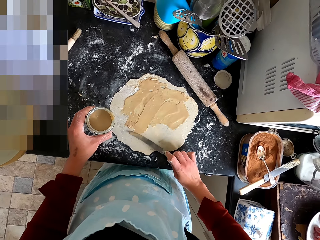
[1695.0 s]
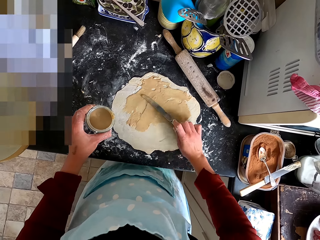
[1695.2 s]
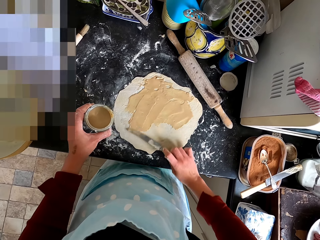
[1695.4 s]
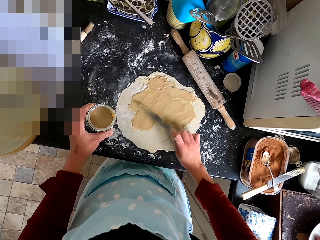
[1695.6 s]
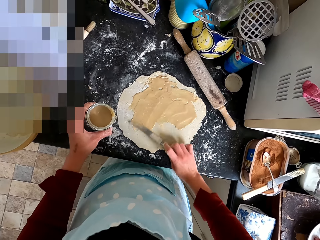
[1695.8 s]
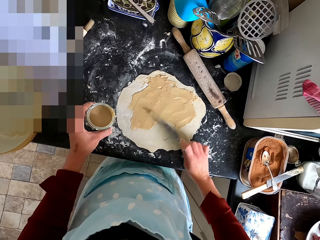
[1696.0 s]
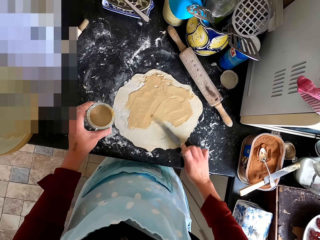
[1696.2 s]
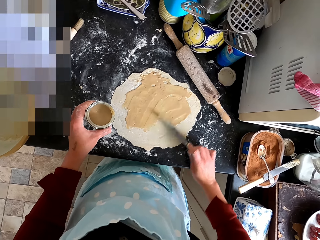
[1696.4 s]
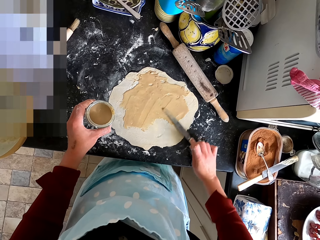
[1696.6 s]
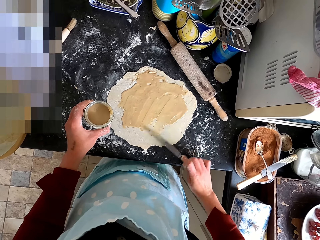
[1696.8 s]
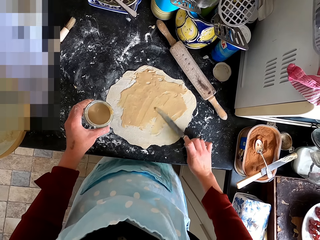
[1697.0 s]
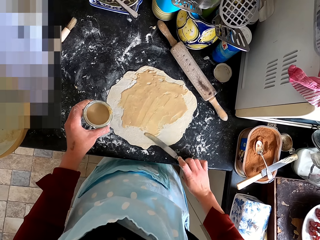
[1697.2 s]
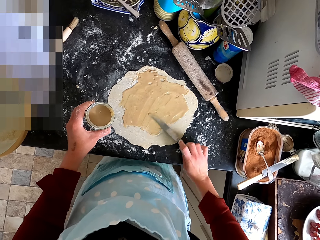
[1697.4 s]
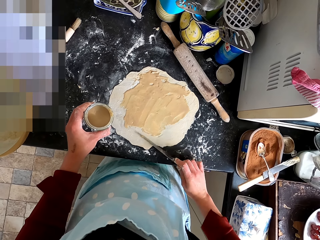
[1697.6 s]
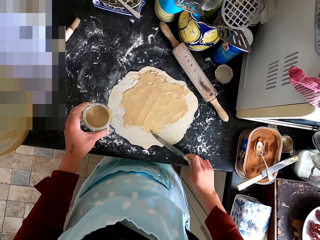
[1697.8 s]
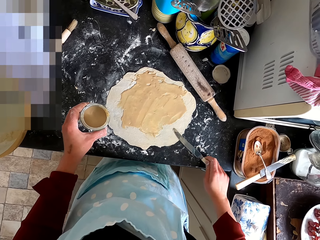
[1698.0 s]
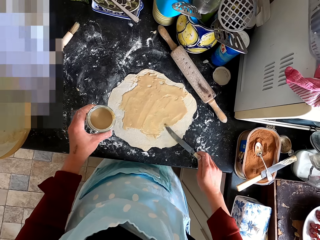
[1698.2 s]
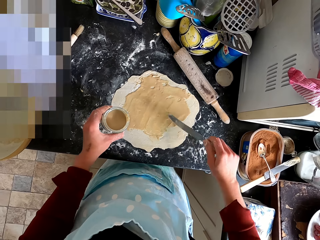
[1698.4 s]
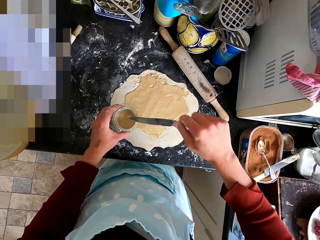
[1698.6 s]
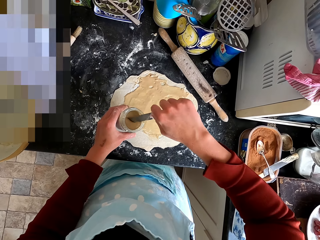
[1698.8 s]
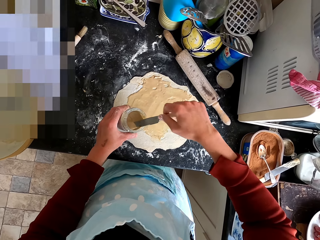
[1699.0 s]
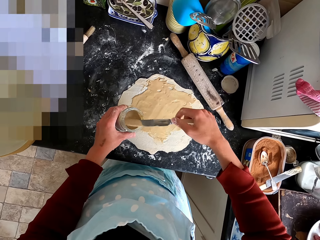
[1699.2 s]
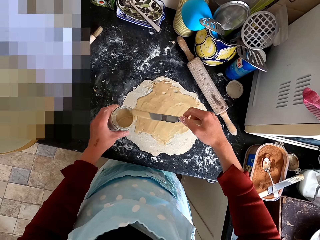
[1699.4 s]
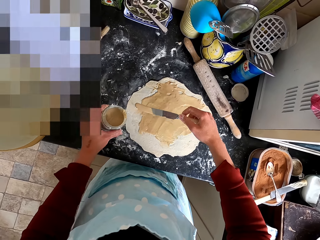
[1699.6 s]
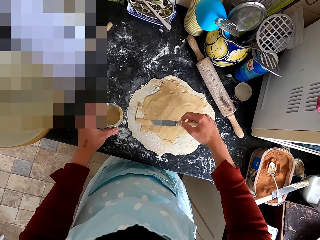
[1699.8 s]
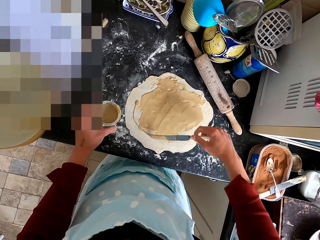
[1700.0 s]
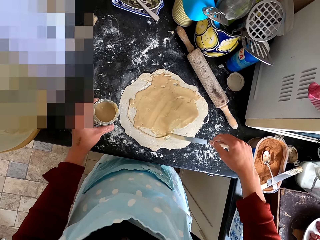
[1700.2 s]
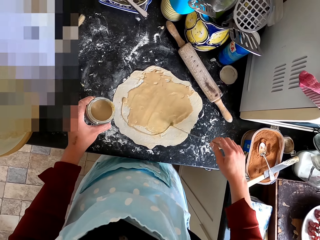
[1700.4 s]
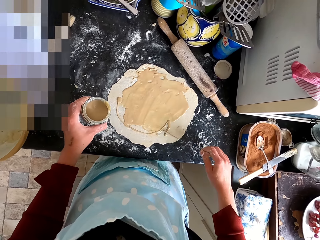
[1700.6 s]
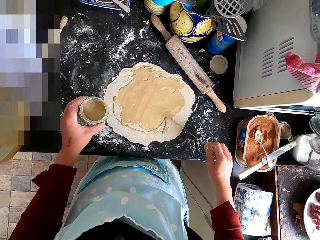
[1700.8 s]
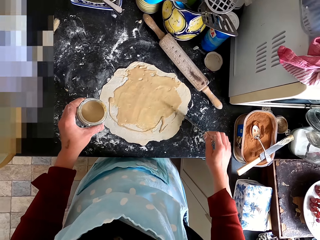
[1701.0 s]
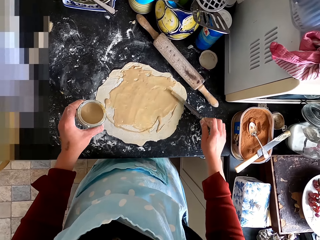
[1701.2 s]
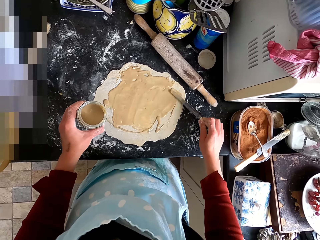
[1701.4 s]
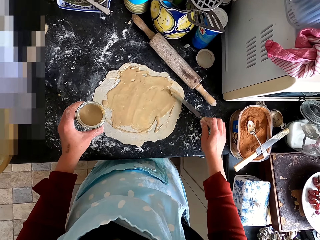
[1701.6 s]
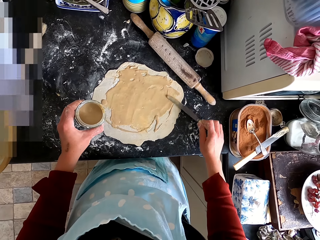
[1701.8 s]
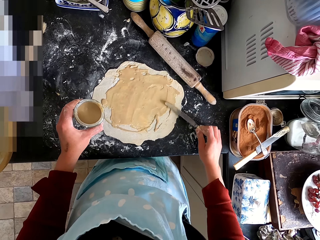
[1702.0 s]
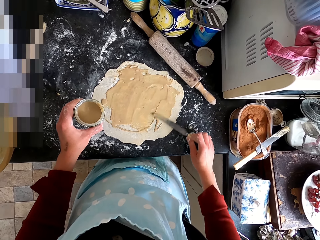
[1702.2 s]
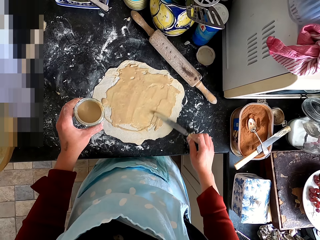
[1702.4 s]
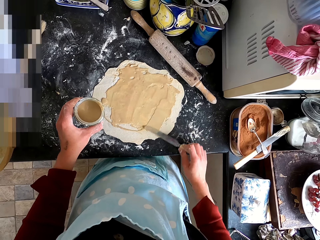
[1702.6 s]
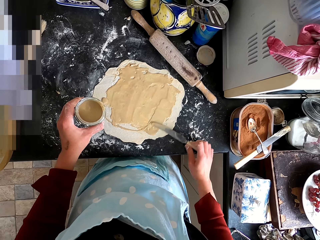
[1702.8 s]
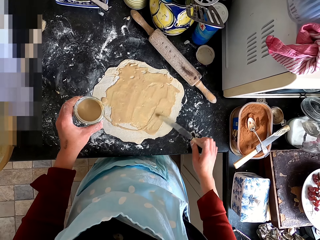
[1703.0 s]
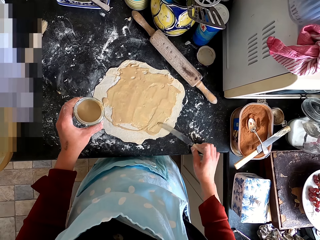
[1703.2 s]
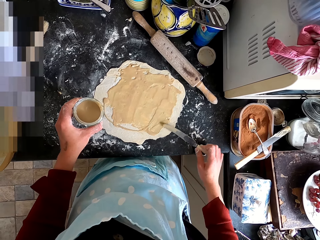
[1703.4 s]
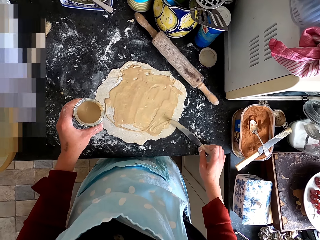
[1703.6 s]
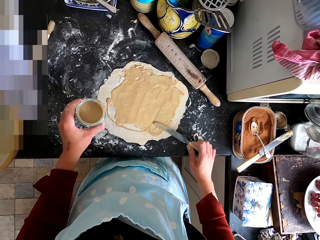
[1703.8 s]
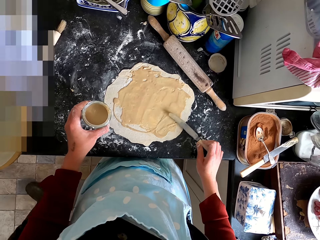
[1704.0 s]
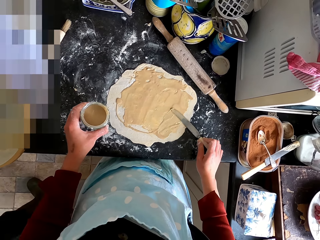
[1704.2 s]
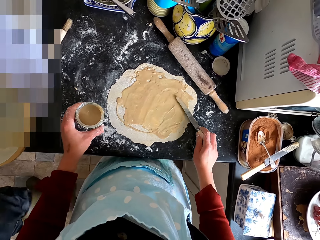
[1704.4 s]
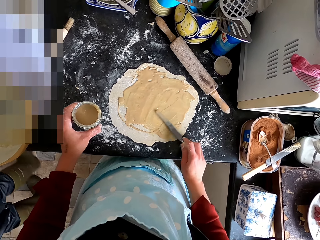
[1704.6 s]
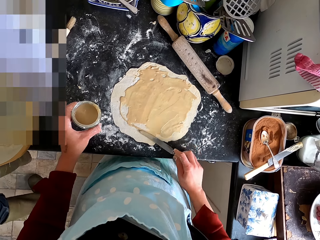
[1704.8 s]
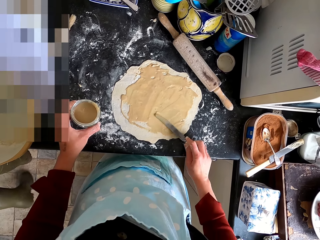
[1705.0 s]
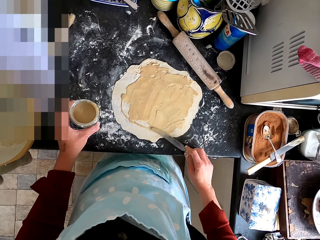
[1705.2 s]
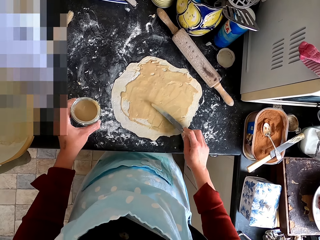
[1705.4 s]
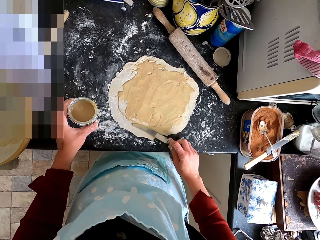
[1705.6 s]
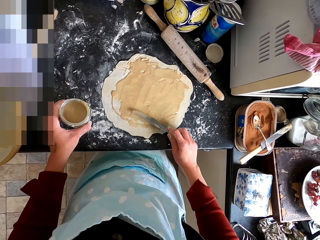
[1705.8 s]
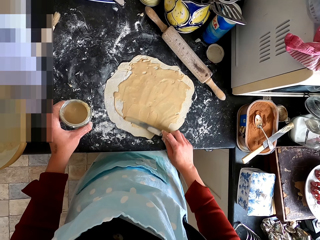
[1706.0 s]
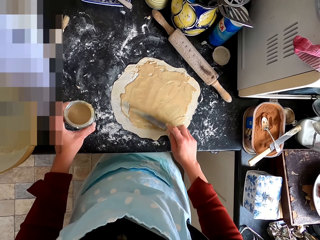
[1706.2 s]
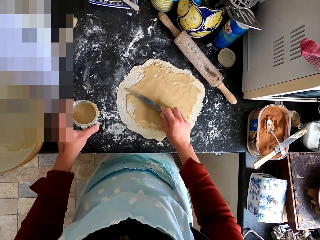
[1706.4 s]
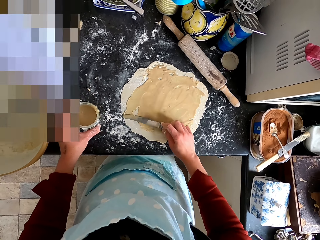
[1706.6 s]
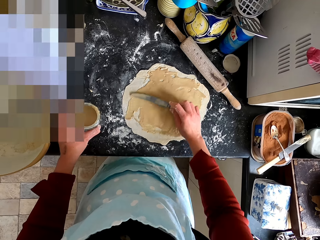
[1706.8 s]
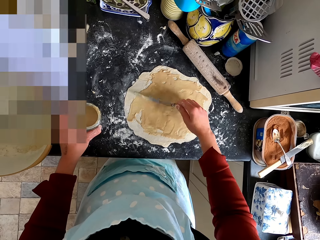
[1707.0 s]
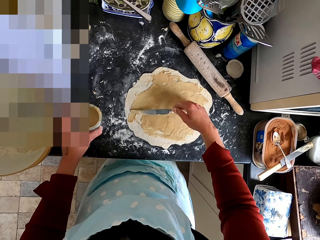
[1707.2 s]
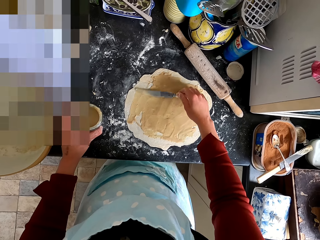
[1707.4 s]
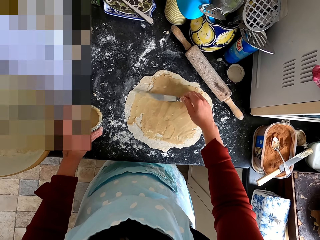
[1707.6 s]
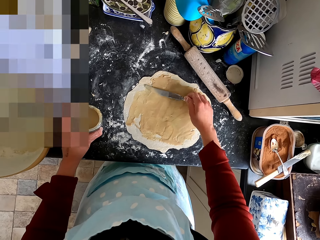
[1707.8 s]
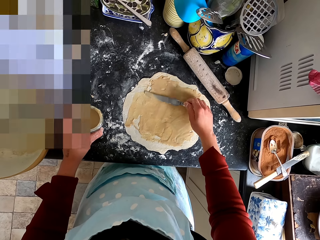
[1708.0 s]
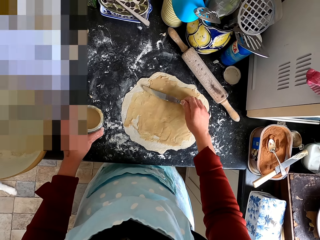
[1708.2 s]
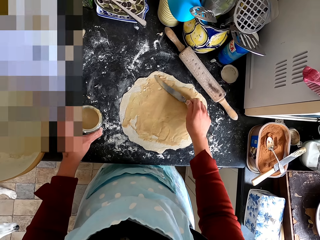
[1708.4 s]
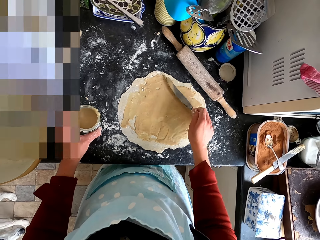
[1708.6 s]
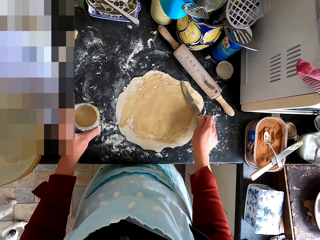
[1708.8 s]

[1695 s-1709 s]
The camera wearer scoops the paste in the tin with the knife. They spread the paste on the dough with the knife. A person walks across the kitchen.

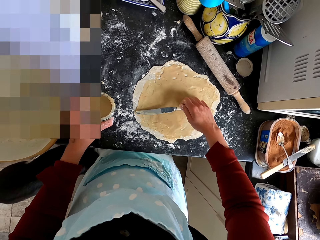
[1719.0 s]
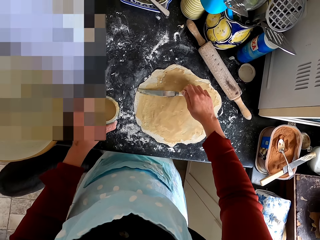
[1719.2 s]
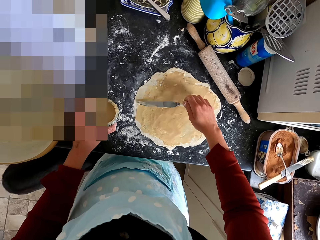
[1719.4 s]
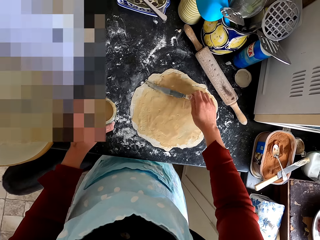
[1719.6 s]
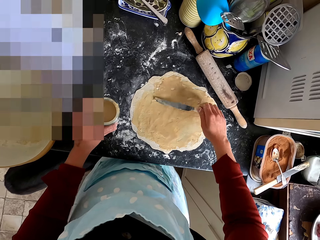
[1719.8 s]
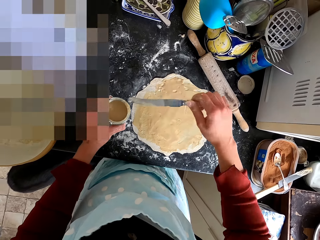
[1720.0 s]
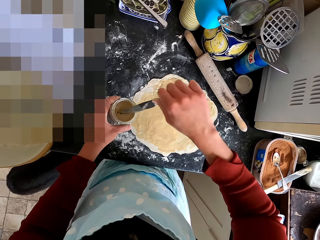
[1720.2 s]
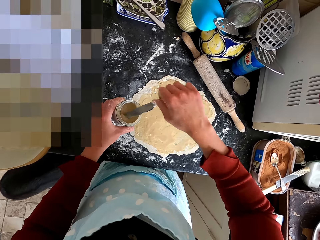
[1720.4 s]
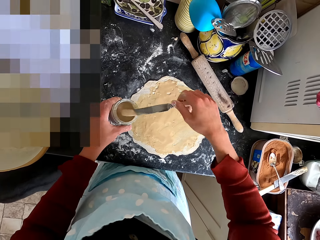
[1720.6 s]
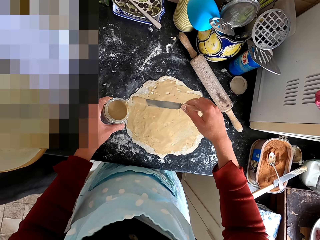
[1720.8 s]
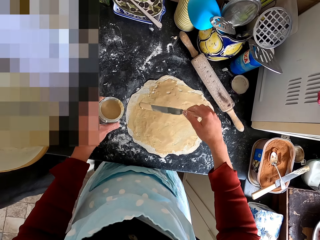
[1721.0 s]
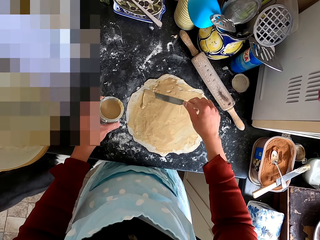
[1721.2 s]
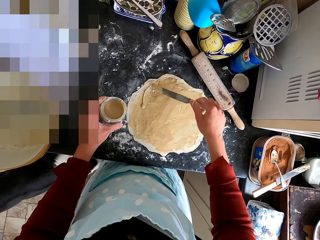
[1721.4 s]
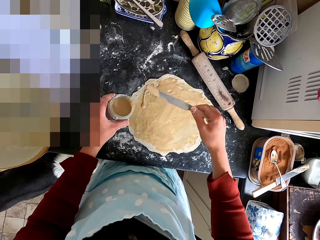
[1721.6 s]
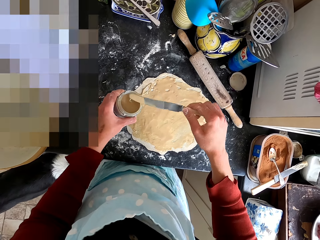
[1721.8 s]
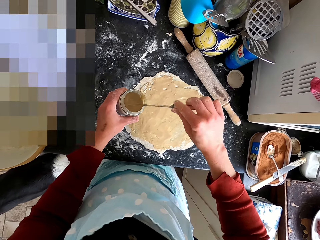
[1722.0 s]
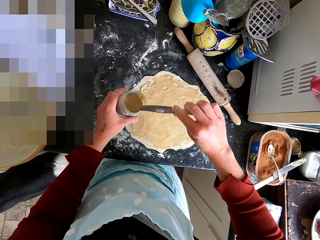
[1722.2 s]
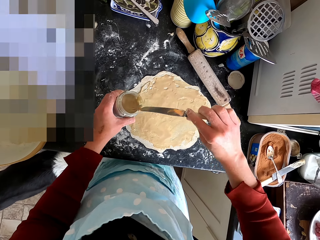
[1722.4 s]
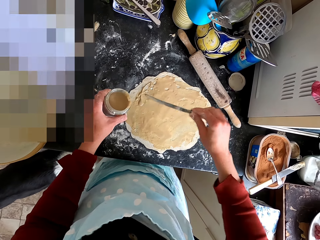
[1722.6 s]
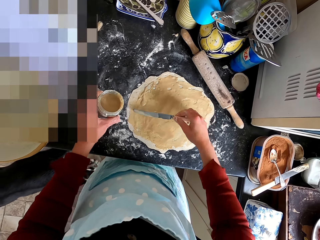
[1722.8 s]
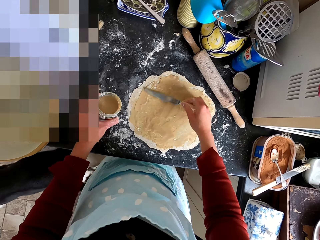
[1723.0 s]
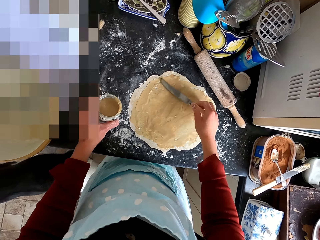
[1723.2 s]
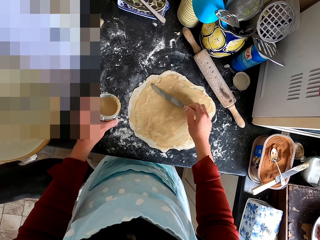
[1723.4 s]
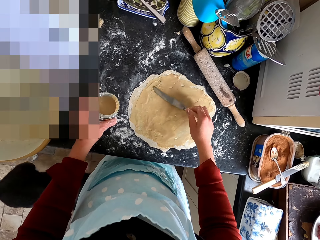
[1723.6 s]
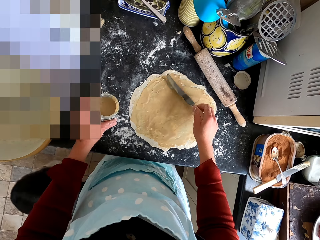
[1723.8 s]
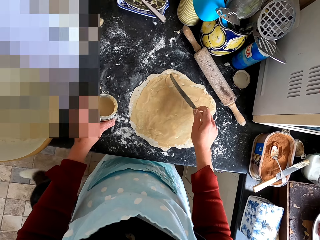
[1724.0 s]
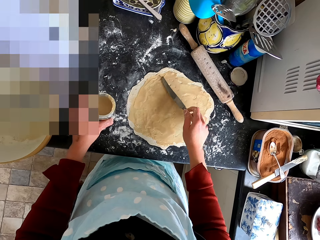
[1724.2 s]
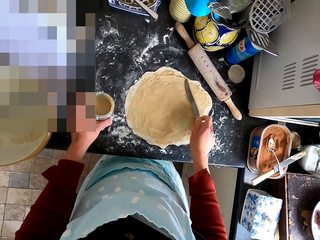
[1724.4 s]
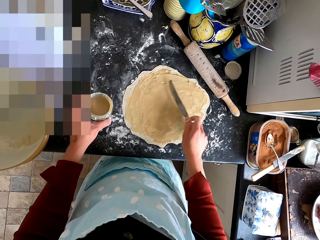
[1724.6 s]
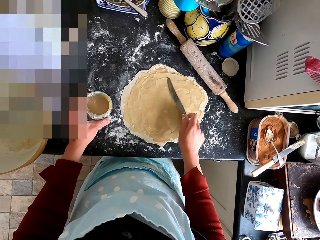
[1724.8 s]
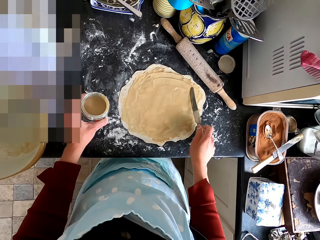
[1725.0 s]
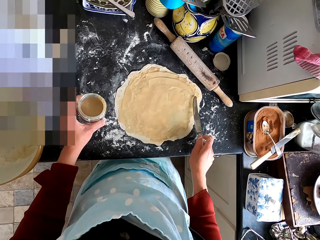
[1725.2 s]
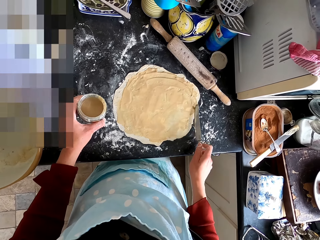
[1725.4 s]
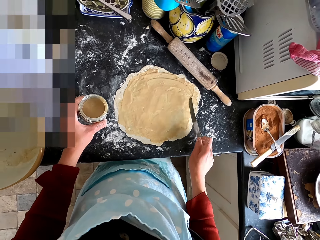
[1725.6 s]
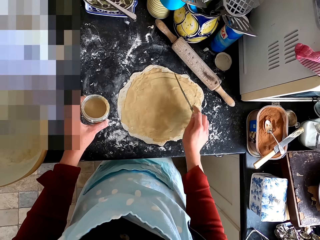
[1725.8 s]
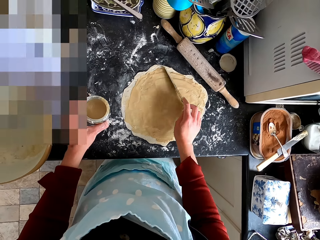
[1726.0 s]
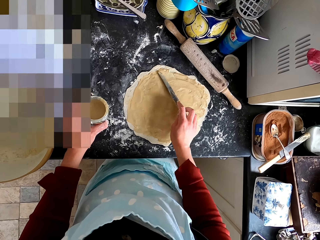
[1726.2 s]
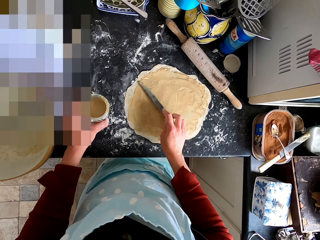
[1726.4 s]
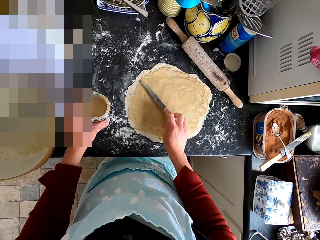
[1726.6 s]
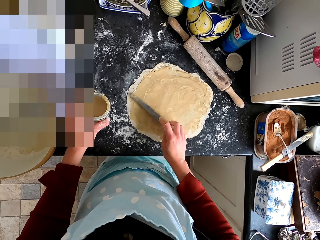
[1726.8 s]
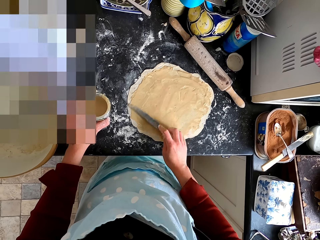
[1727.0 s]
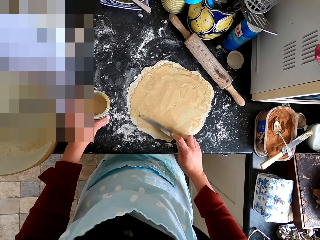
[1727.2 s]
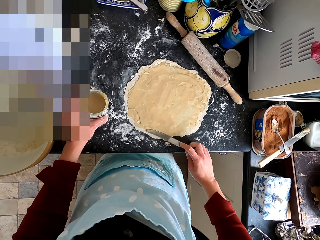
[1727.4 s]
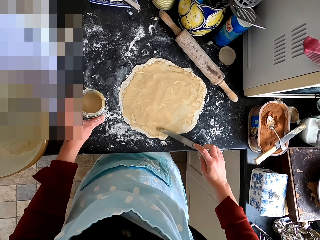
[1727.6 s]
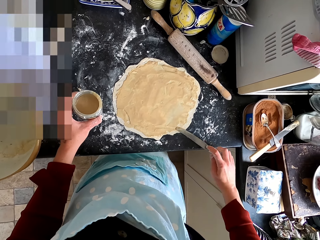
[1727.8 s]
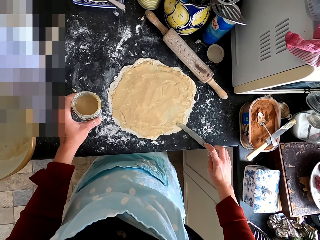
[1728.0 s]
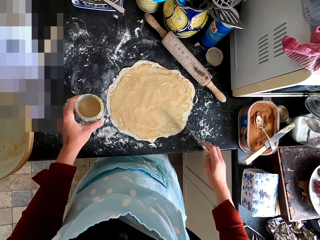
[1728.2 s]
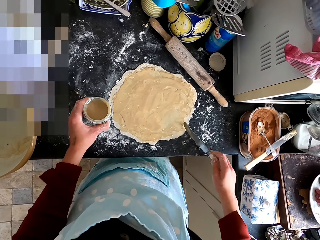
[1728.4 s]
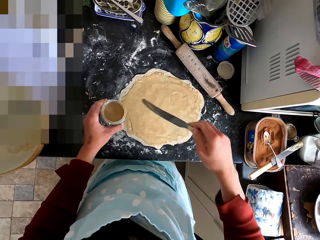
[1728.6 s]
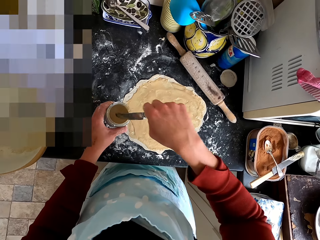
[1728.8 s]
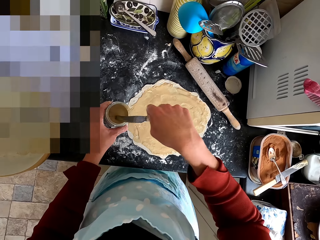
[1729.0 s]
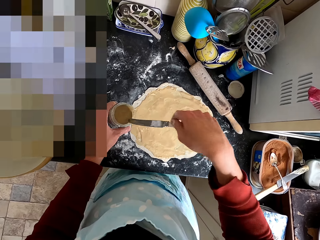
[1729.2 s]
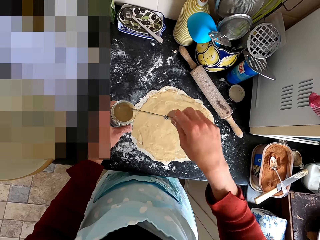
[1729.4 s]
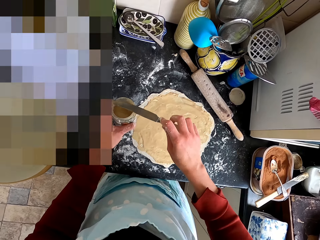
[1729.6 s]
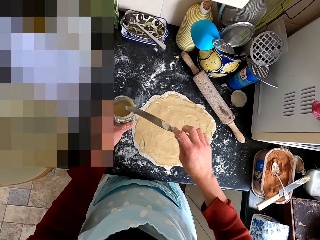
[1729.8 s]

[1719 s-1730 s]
The camera wearer scoops the paste in the tin with the knife. They spread the paste on the dough with the knife. They rub the knife on the tin. They spread the paste on the dough with the knife. They rub the knife on the tin.
